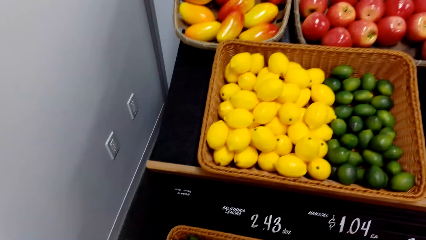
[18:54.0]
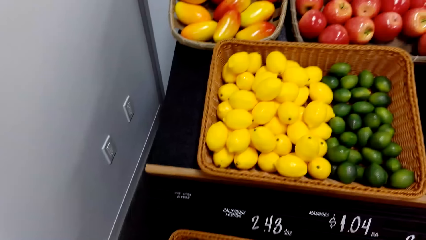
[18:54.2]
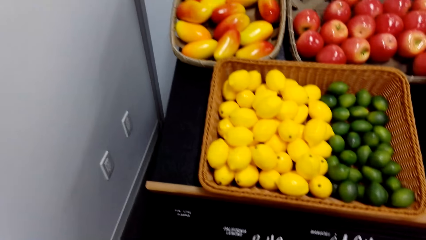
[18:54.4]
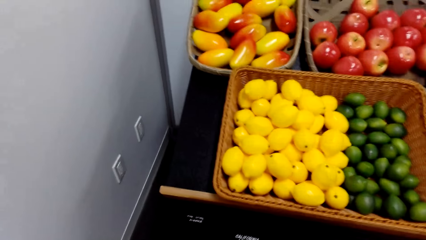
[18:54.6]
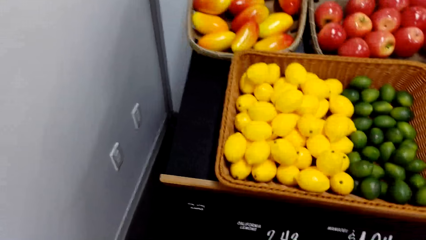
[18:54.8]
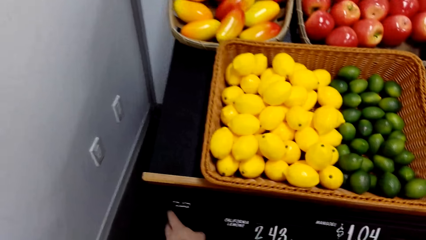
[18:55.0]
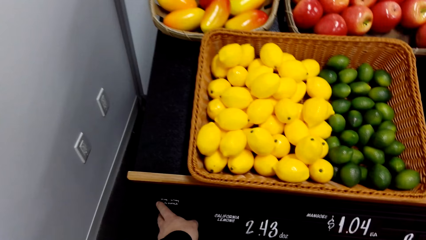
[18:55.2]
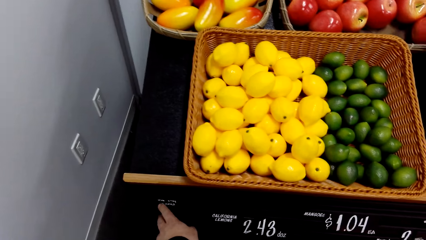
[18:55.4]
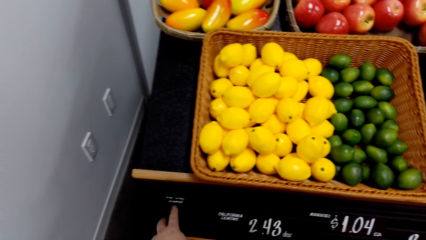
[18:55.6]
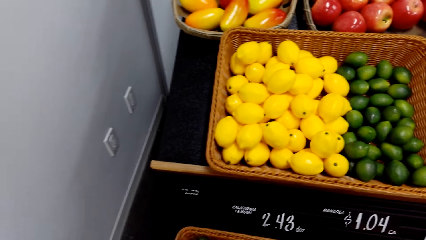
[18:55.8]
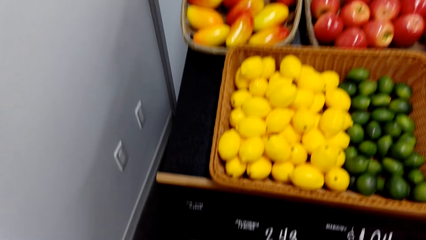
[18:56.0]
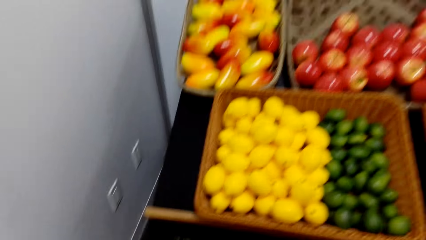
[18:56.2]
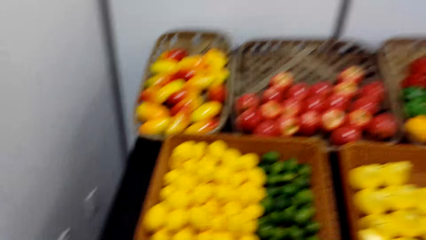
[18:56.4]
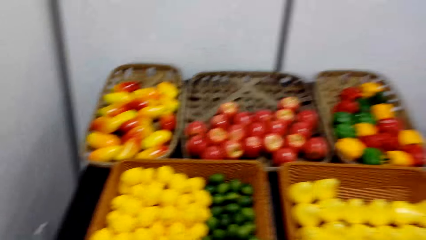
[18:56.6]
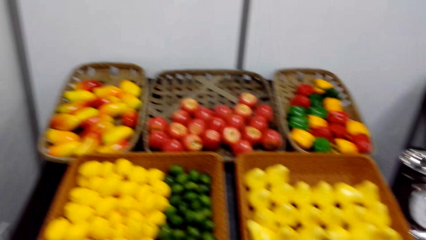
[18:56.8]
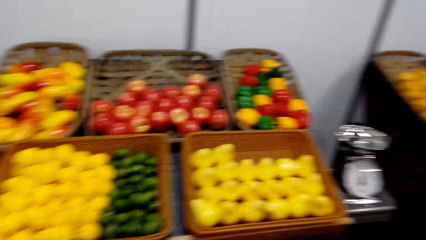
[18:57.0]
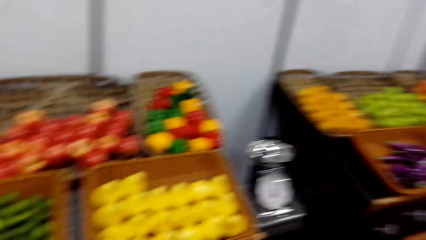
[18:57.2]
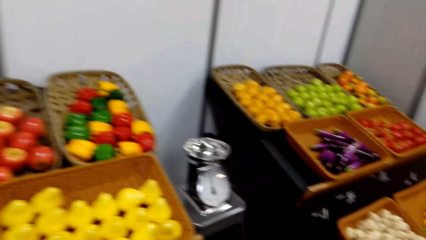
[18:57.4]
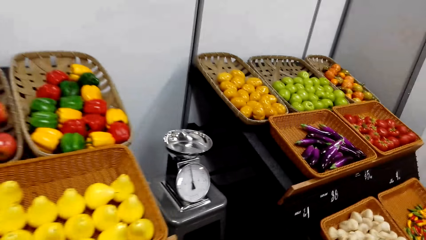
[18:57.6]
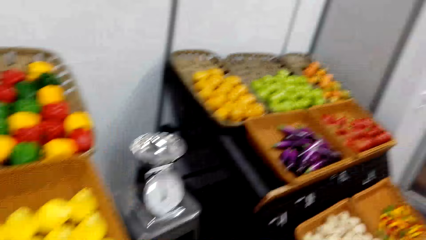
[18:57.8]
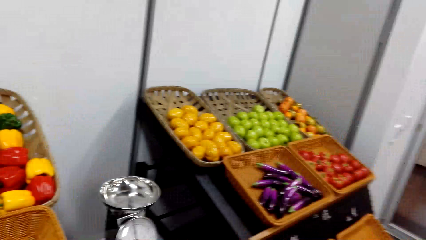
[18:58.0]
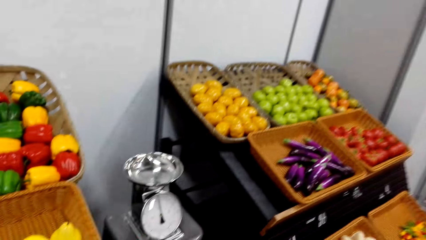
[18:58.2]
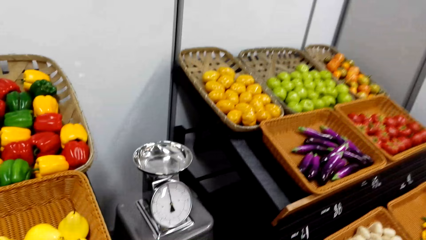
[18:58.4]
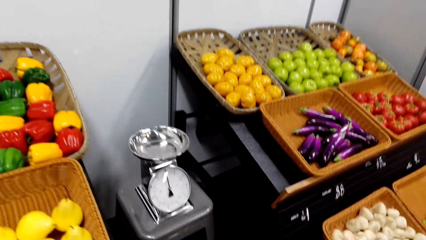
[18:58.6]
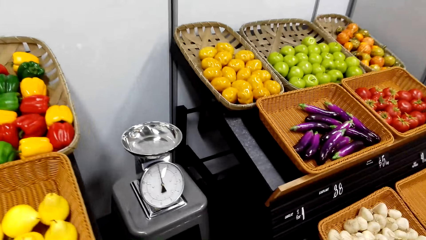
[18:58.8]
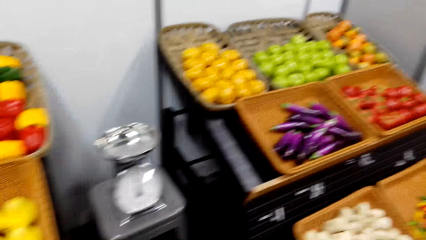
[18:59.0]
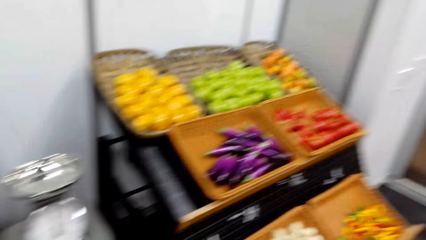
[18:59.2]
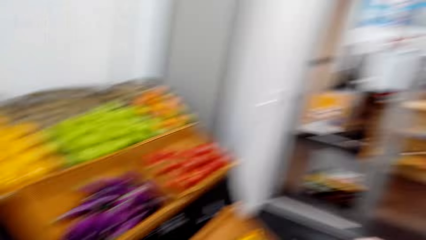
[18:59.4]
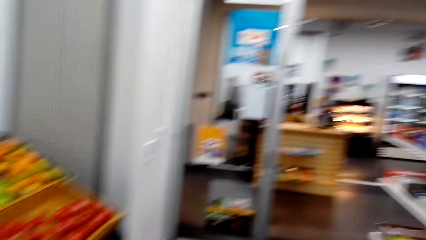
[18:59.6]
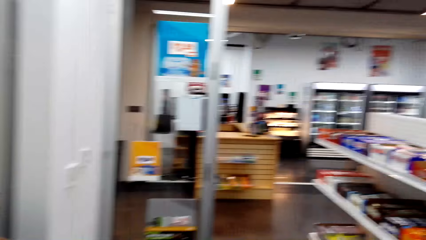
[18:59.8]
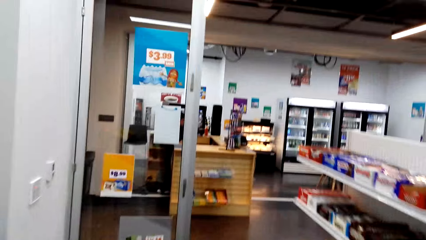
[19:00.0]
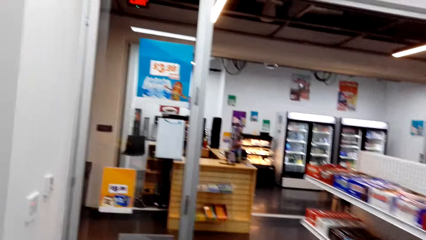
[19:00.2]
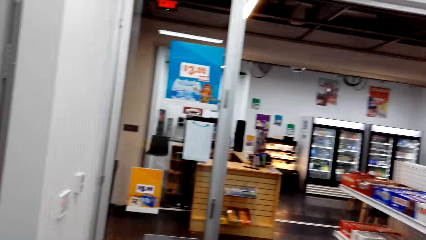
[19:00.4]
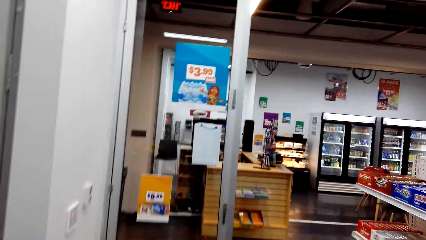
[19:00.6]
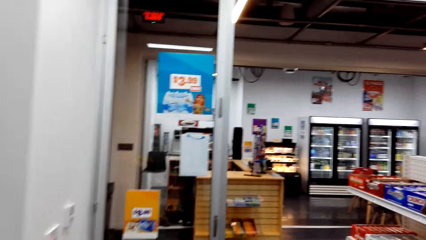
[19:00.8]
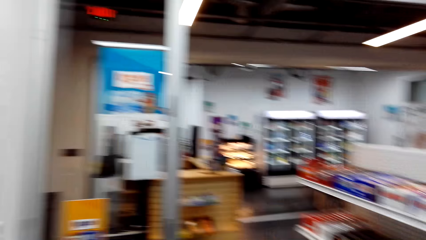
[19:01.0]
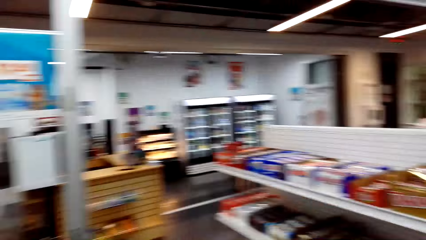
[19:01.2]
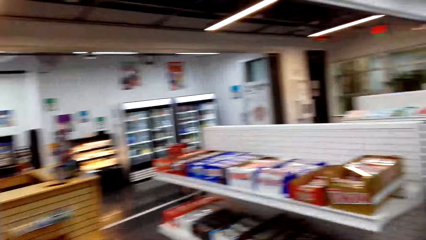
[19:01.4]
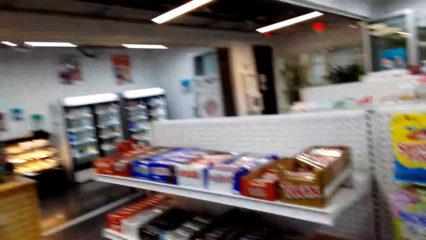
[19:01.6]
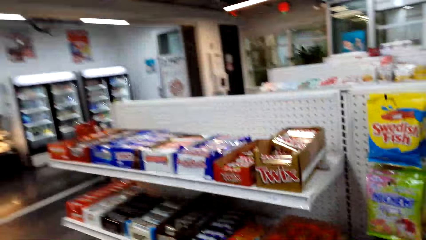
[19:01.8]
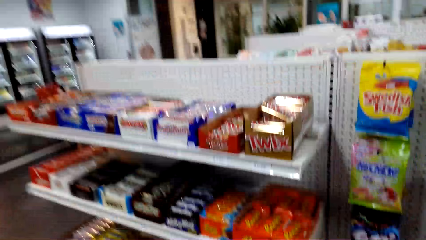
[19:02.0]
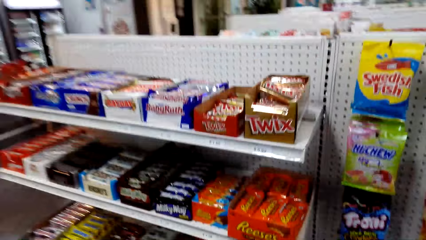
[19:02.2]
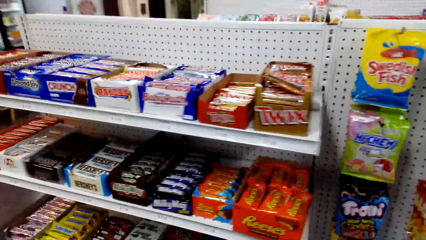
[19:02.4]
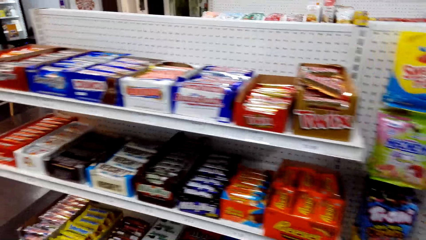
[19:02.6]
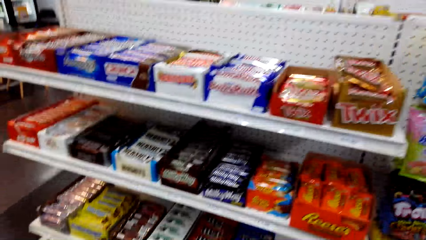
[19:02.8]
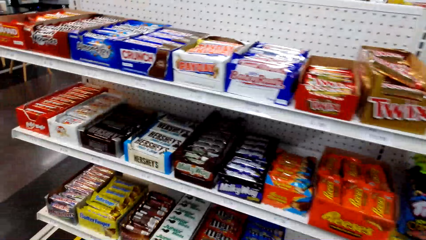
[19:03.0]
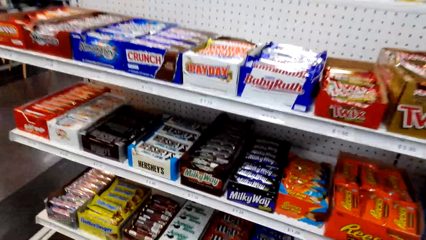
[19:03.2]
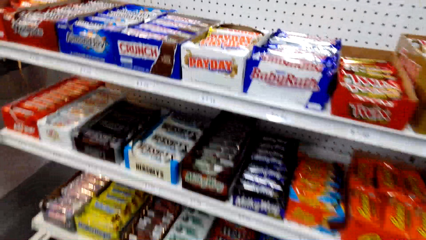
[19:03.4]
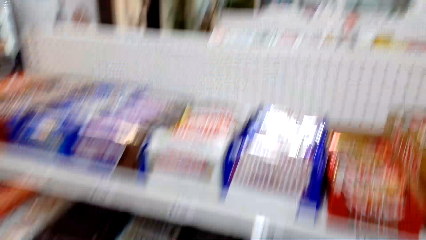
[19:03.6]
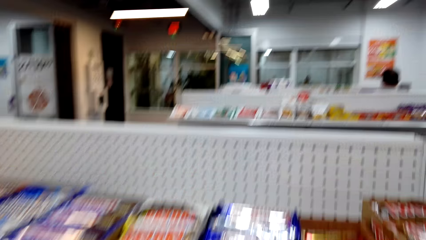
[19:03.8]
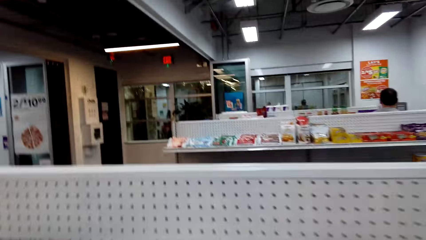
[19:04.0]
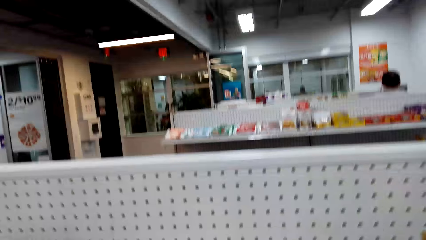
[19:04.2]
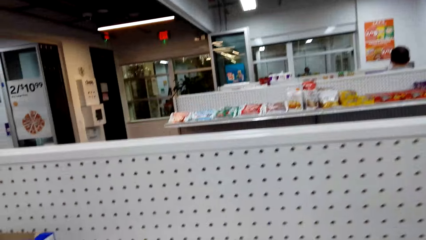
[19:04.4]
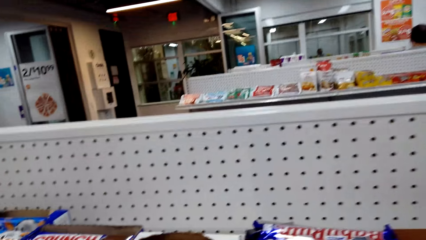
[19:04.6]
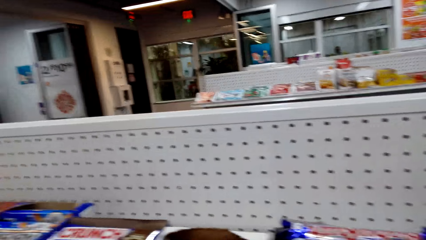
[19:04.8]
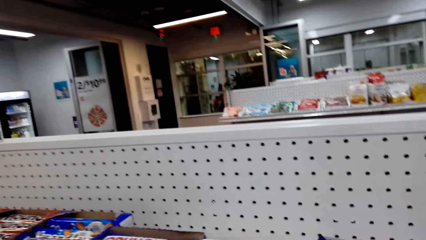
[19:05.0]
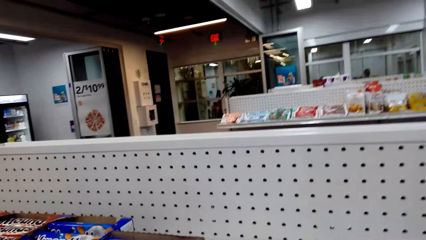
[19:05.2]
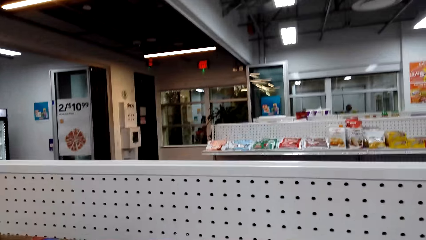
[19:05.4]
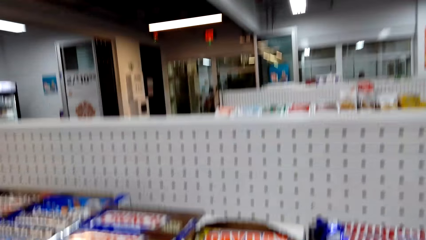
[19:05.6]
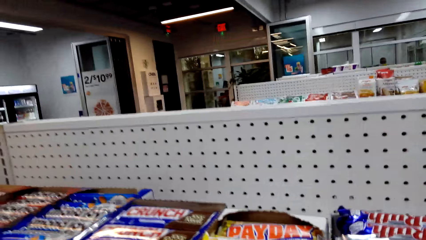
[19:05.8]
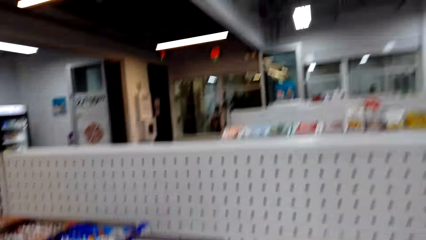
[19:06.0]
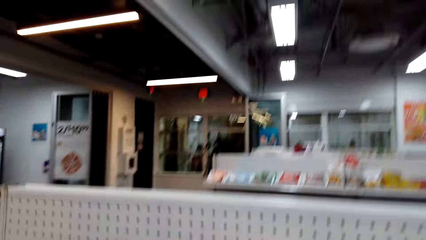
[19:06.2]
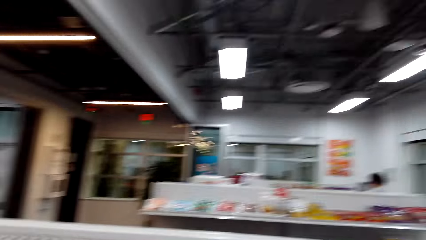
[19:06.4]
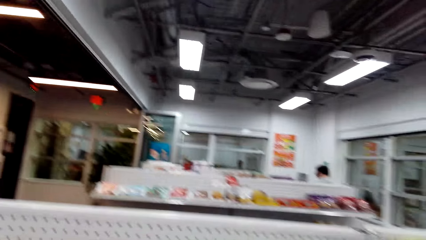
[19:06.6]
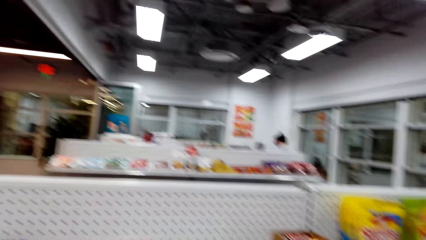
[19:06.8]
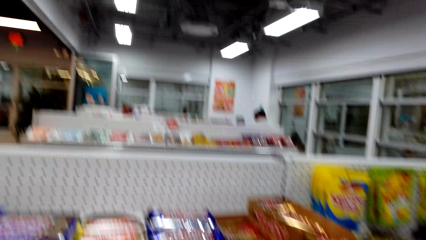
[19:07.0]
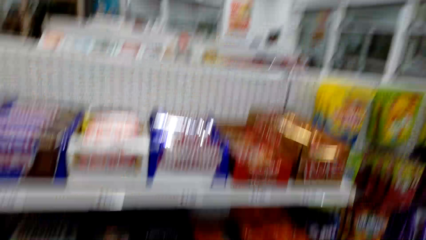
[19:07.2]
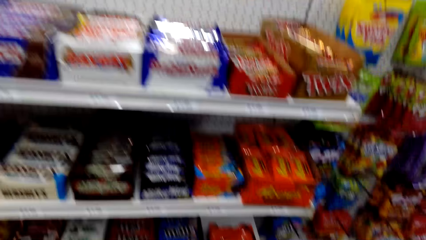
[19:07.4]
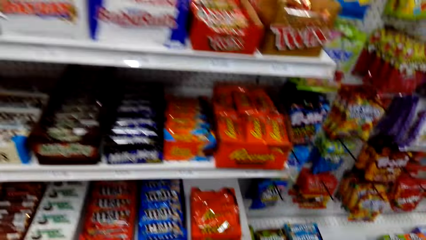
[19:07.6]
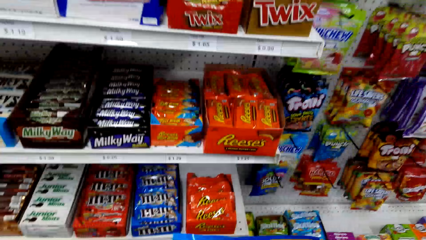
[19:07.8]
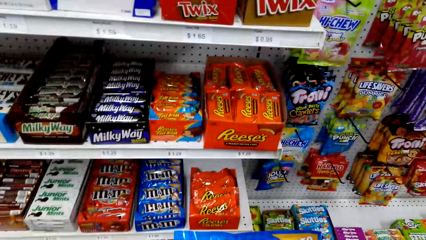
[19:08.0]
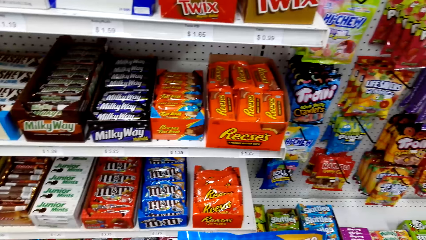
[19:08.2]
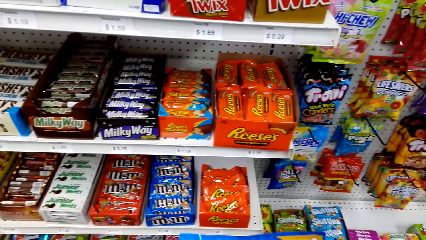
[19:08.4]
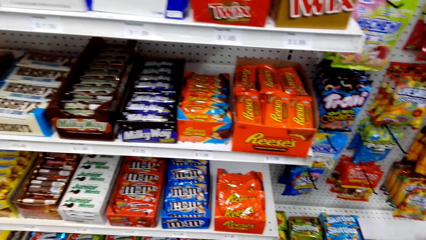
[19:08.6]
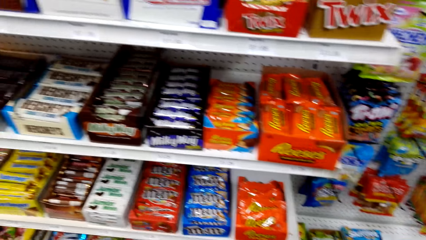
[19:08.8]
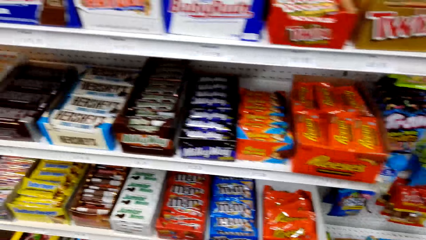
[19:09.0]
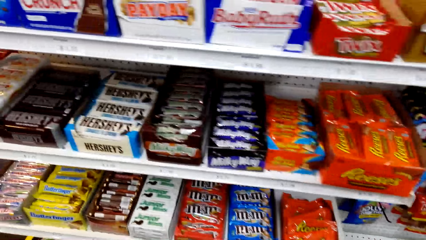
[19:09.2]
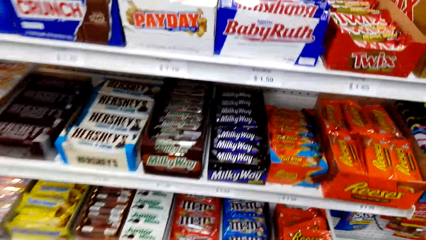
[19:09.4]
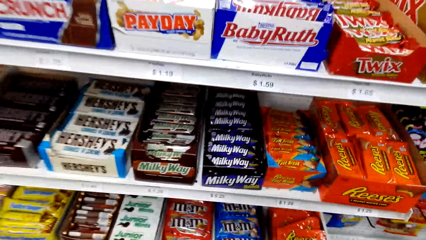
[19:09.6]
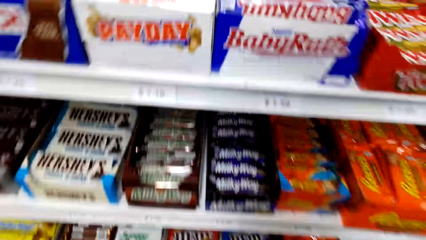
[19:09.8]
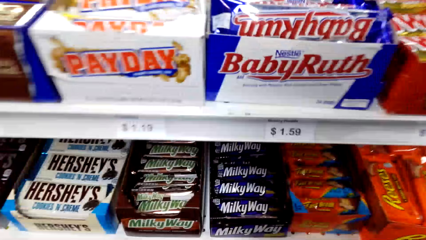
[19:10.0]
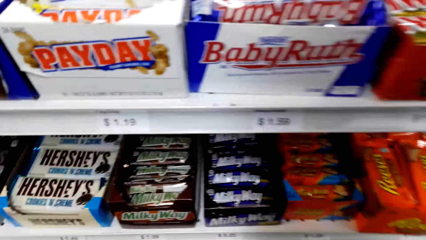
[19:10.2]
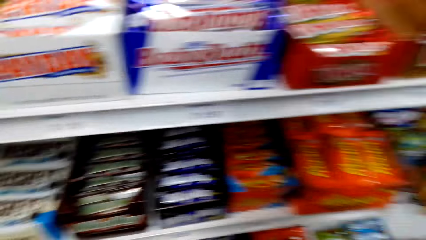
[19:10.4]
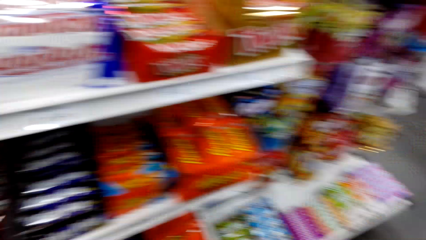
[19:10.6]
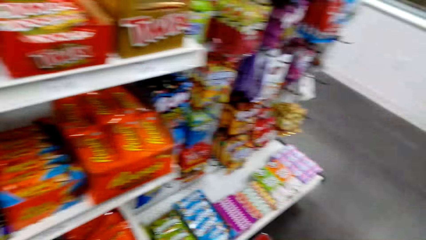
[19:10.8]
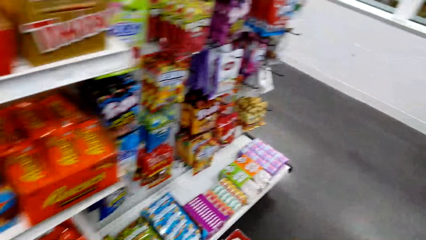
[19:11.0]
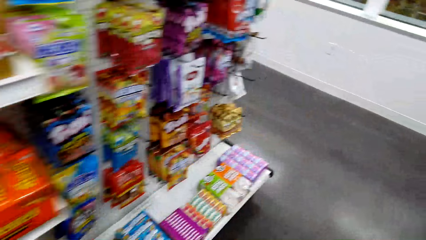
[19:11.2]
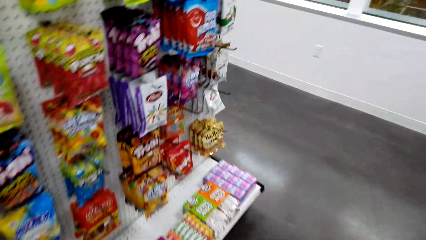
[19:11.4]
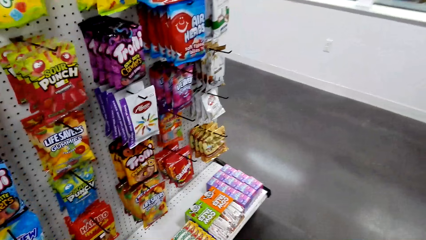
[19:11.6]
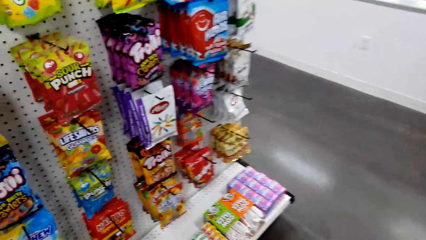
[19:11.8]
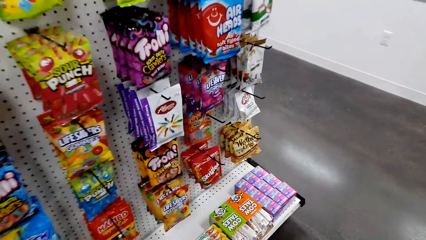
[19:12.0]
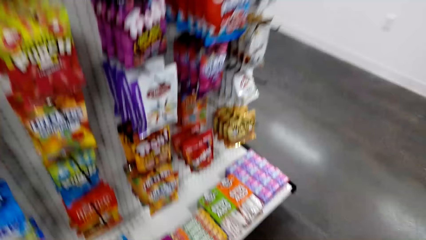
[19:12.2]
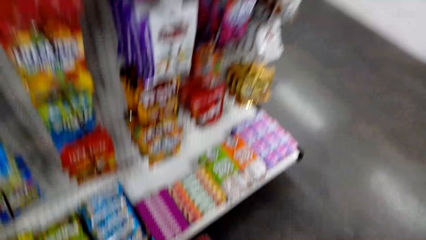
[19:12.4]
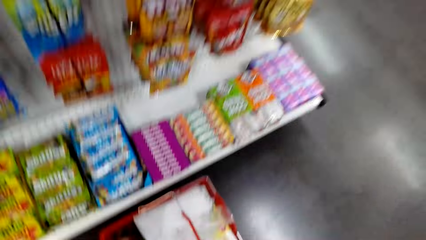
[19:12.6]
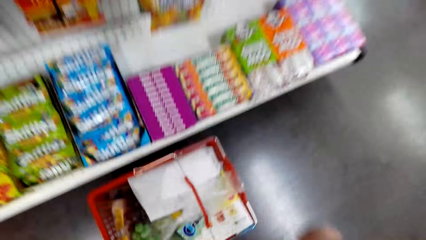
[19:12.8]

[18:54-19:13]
The camera wearer looks at the fruits. They walk close to the weigh machine. They turn around. They walk around. They look at the items on the display. They look around. They take the item from the shelf. They look at the products. They walk ahead.
